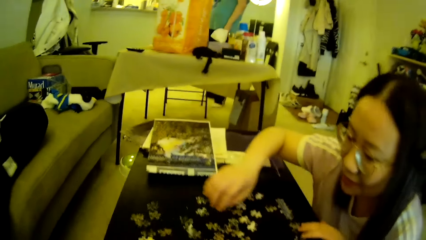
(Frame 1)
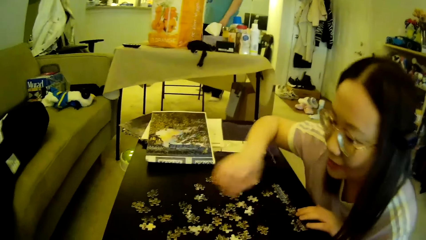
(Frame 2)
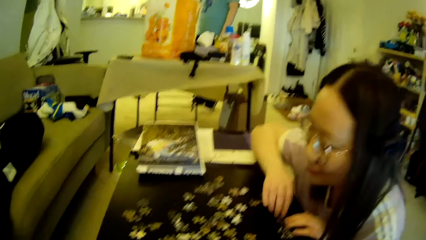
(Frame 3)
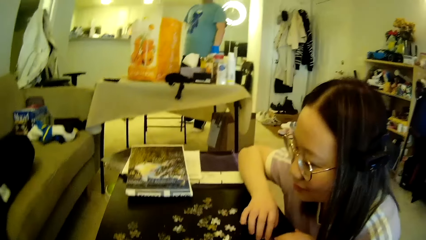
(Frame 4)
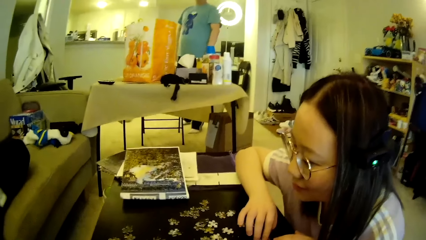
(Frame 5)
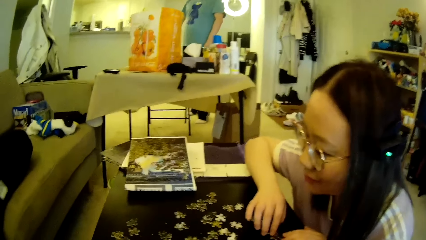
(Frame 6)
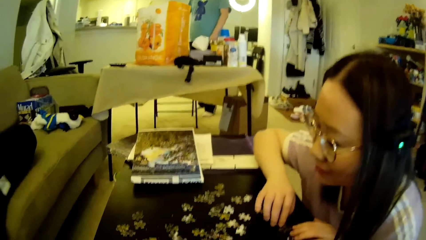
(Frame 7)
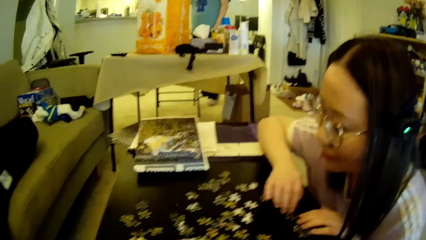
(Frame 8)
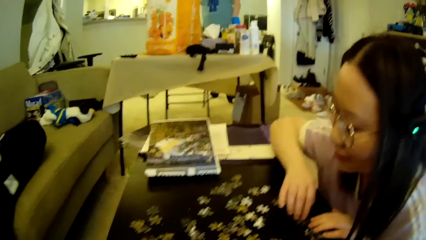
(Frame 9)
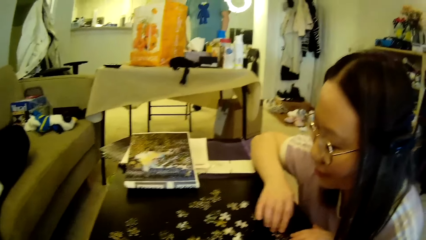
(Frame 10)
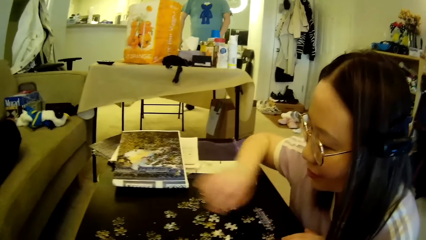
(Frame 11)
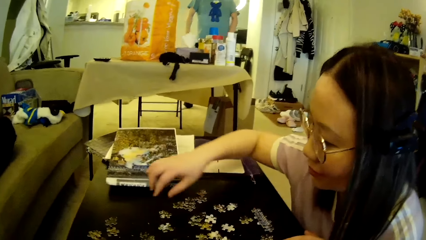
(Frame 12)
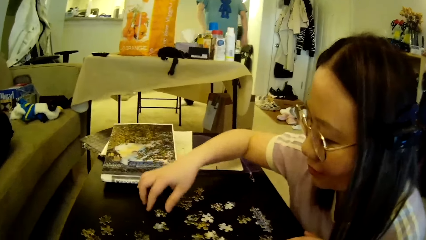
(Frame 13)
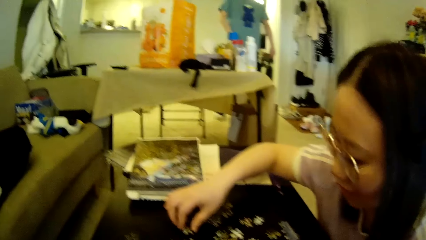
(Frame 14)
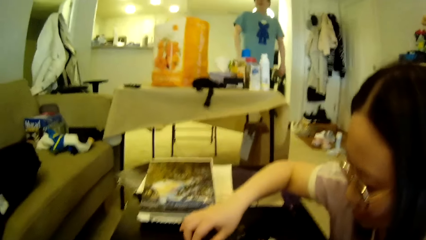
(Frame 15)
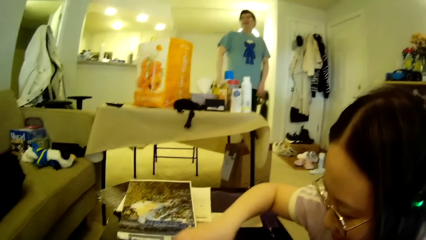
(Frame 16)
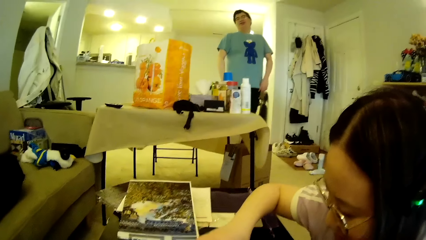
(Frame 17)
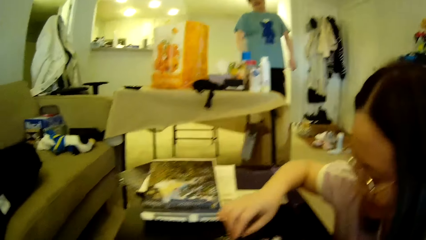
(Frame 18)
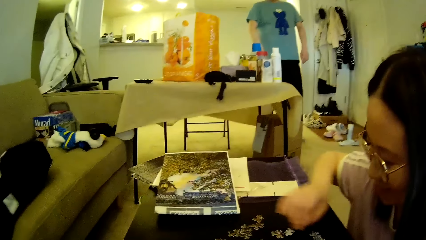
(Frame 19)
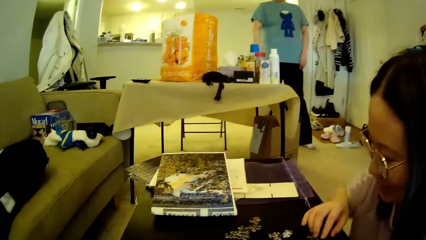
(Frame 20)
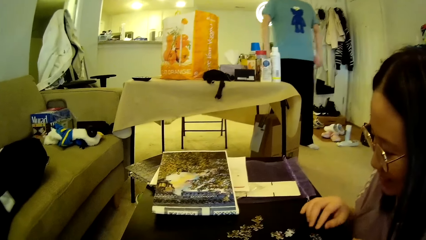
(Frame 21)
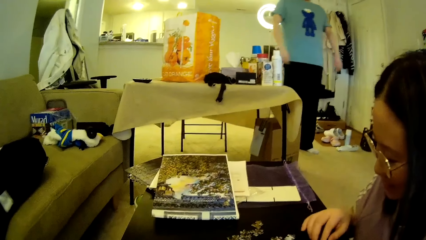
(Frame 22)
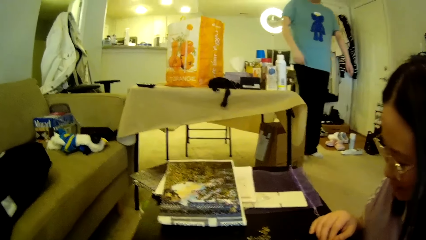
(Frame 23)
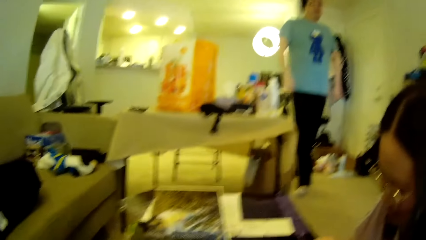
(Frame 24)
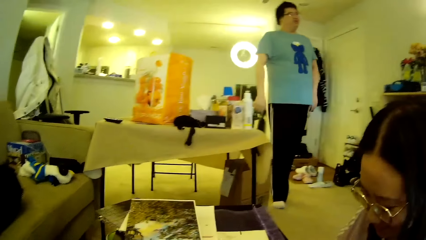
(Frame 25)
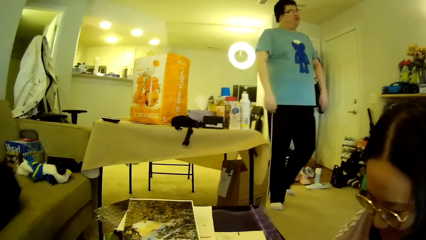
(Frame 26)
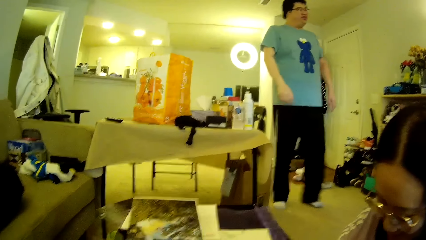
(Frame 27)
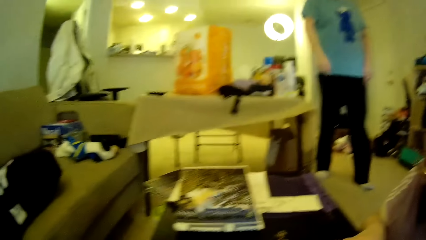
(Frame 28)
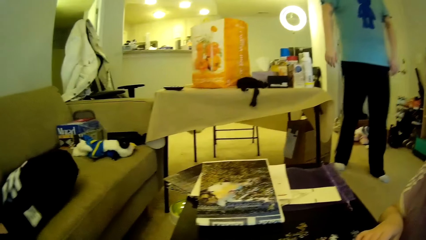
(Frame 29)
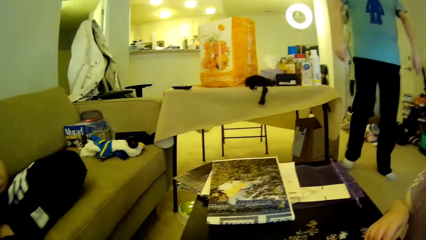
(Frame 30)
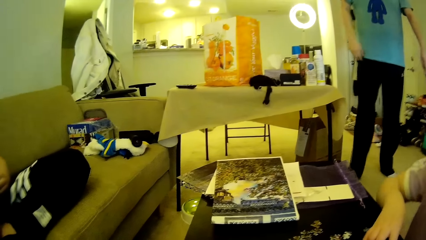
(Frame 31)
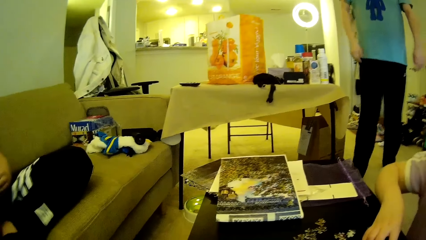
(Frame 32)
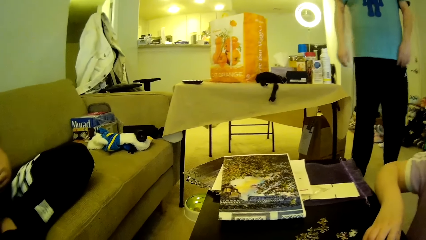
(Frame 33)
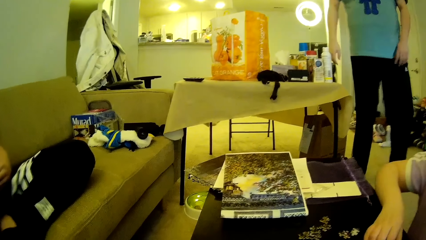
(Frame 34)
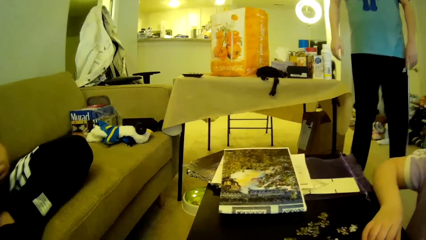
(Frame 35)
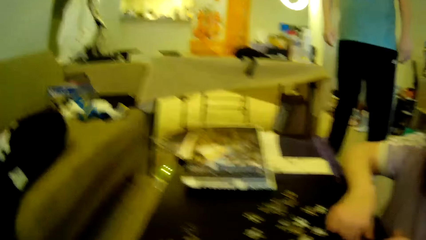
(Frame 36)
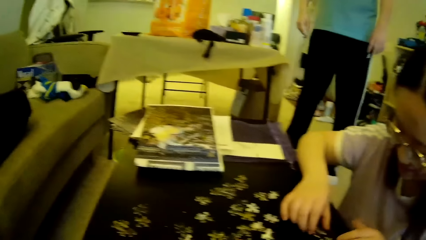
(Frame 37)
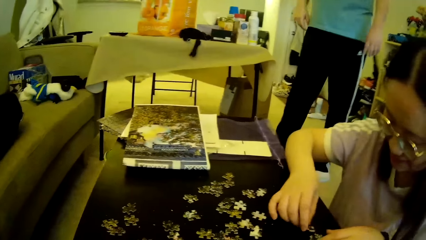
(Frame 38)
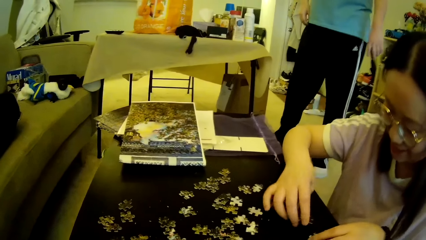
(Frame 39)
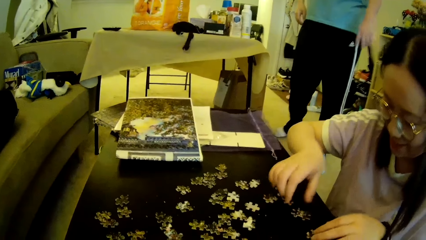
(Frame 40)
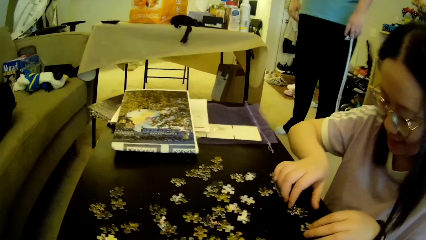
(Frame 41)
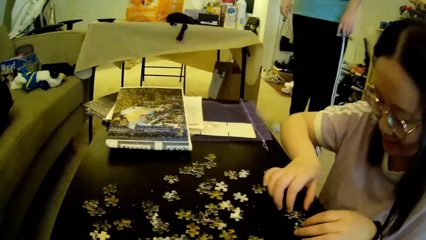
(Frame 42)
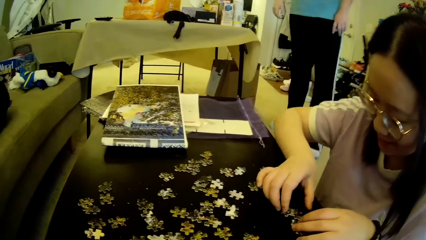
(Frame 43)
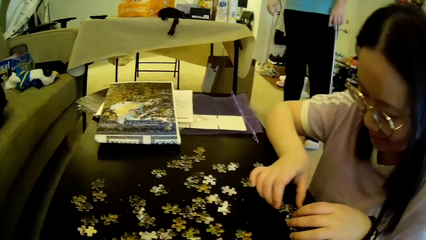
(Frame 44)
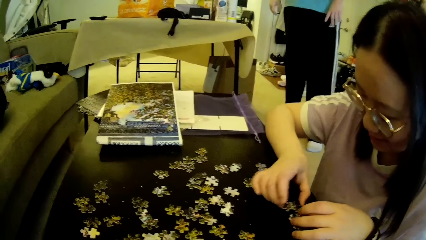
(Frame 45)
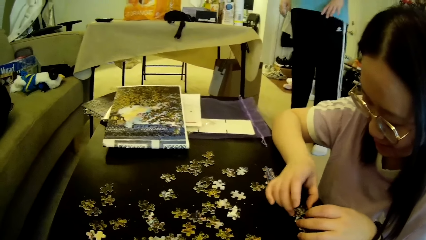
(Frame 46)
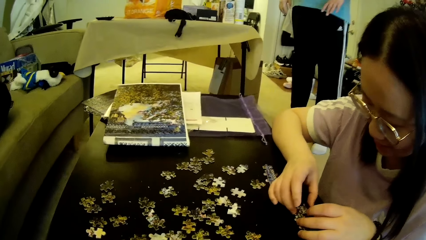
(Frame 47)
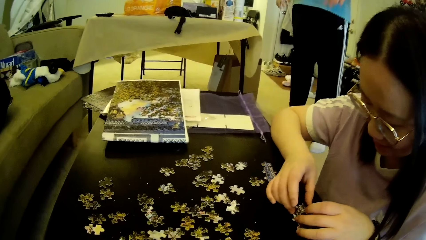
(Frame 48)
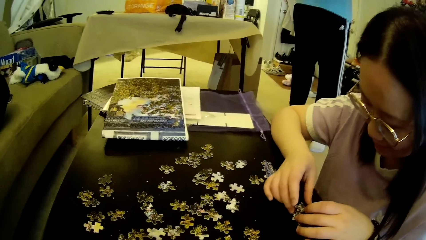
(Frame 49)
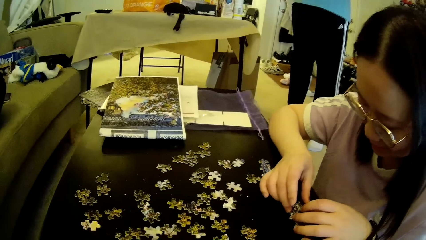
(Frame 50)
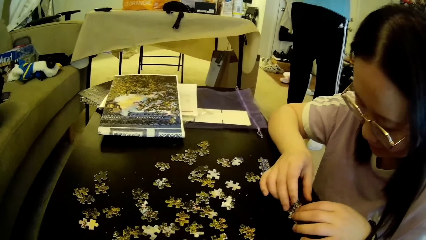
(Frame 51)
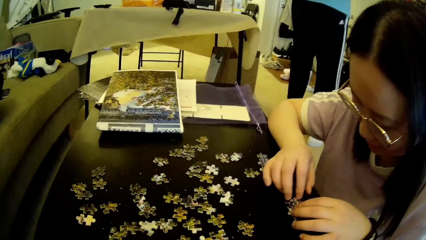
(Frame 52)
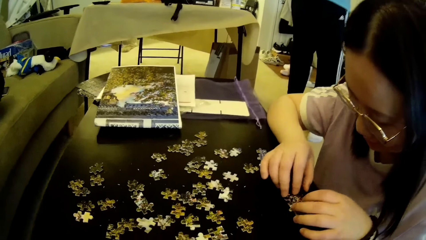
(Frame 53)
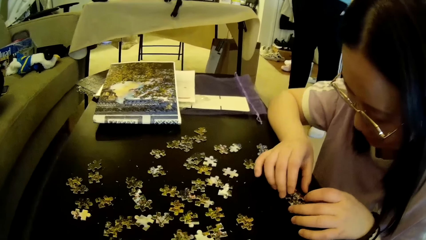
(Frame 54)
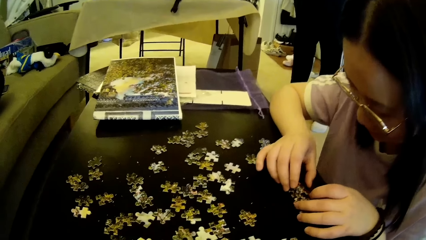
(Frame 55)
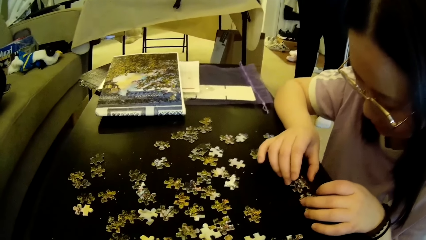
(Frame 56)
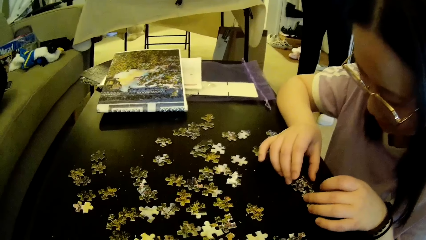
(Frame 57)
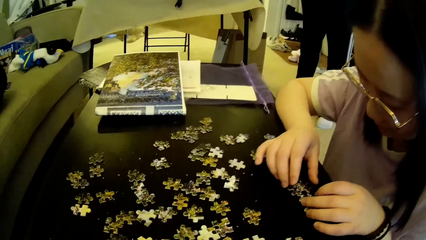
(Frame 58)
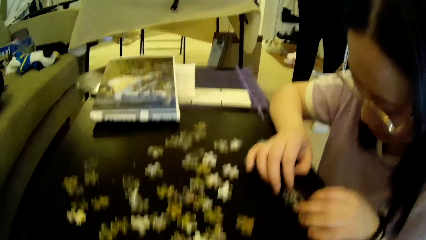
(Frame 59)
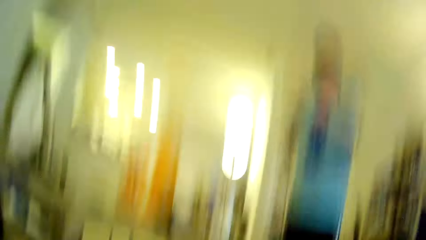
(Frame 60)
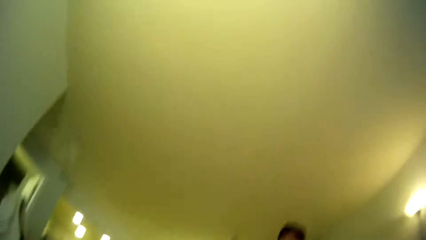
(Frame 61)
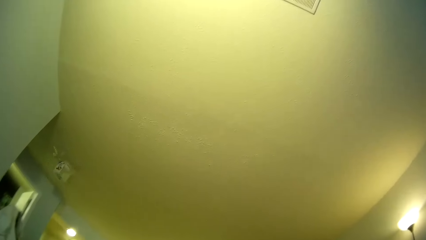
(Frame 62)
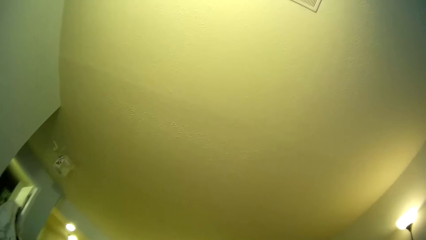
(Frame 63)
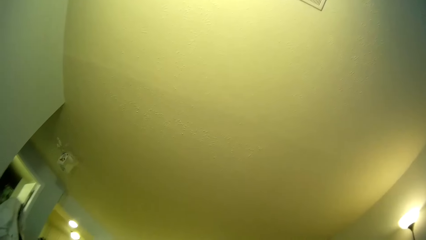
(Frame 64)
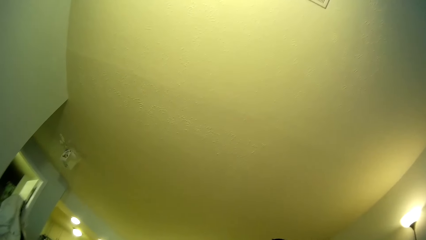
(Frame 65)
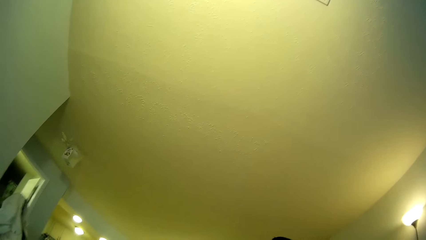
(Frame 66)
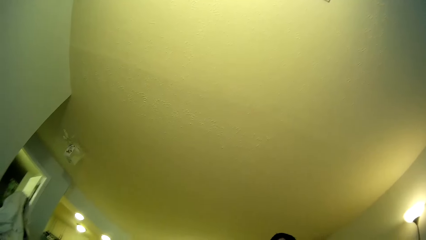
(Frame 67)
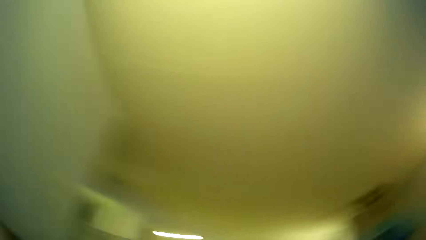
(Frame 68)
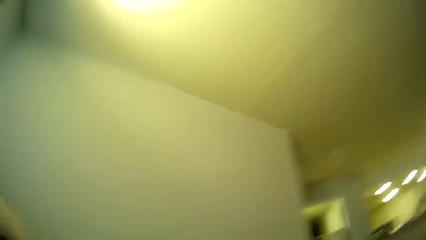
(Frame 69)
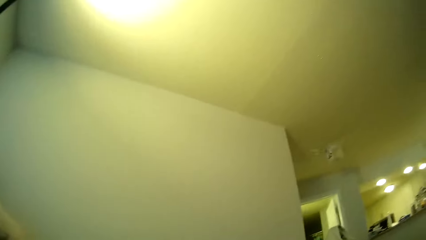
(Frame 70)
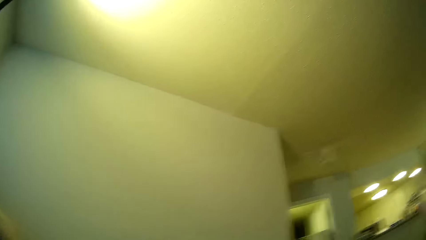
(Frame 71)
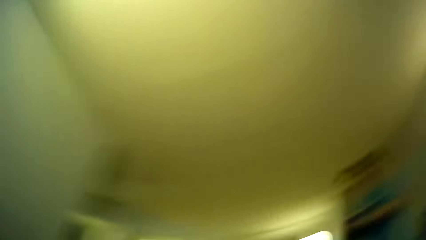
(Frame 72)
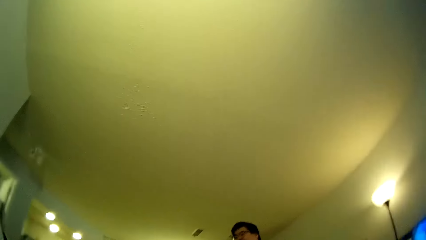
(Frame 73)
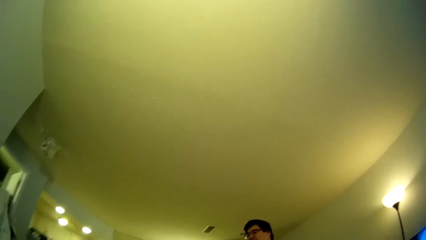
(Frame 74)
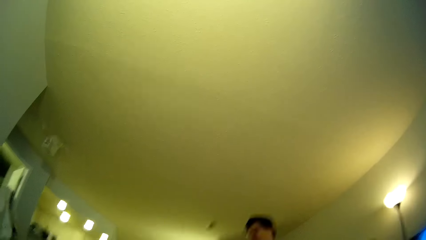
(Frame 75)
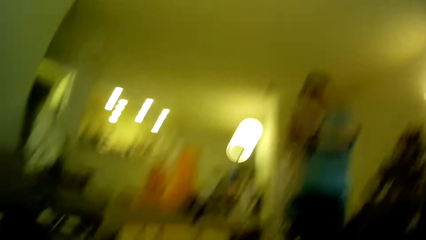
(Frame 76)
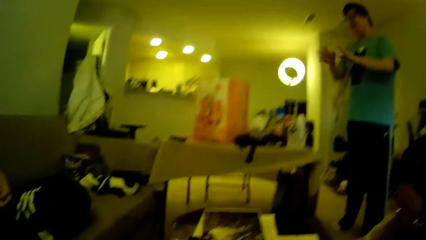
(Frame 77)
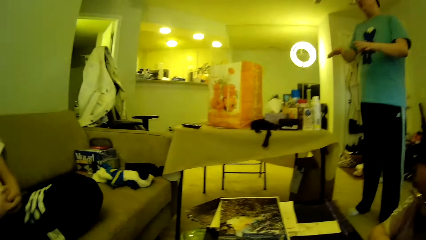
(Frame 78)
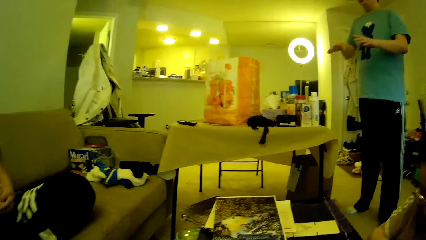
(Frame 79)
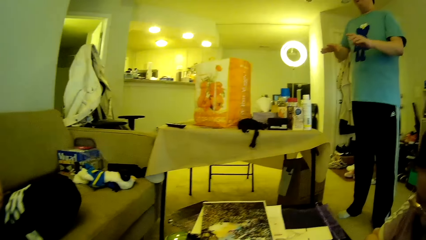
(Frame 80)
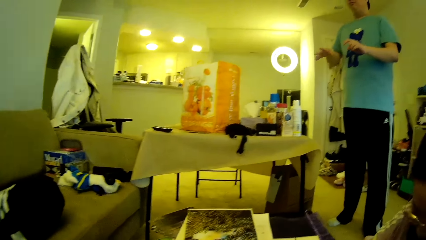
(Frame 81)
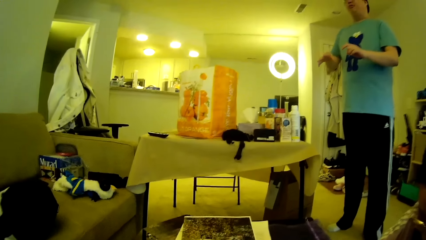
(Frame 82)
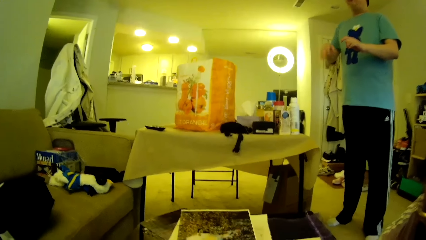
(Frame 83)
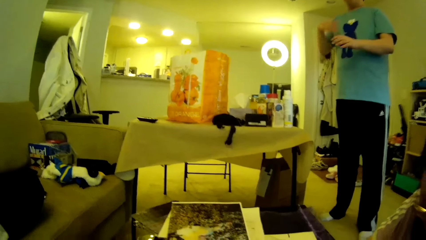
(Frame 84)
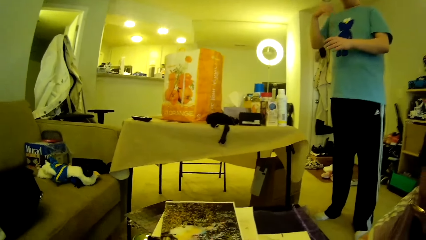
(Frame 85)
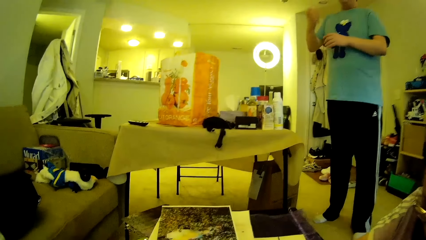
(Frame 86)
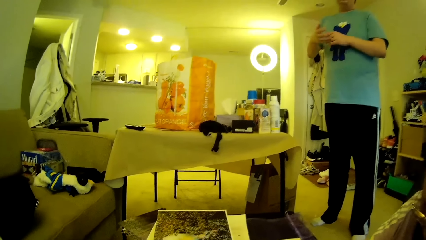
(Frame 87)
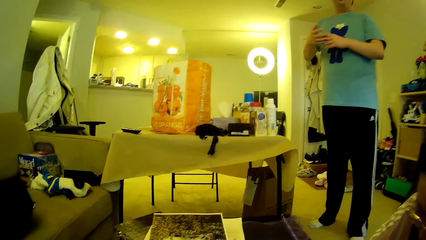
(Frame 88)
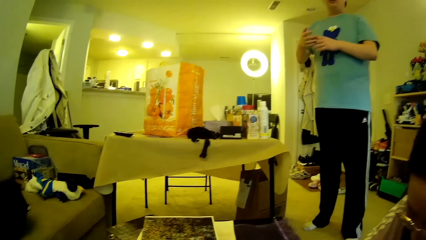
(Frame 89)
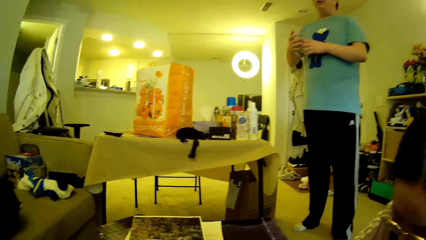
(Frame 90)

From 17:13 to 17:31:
The camera wearer looks around. A lady moves the model pieces. The camera wearer looks around. The lady adjusts a puzzle piece on the table and picks up the model pieces. A man steps forward. The lady adjusts the puzzle pieces on the table. The lady looks at the model pieces. The camera wearer looks around in the house. The man gestures using hands.
